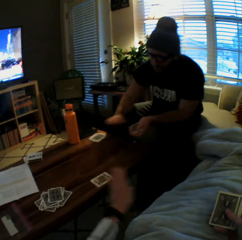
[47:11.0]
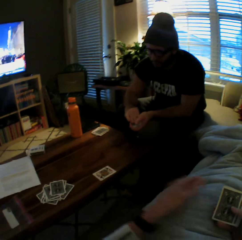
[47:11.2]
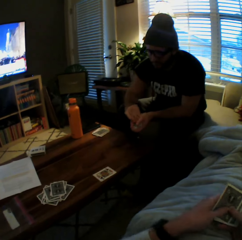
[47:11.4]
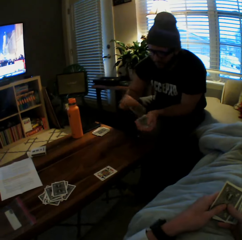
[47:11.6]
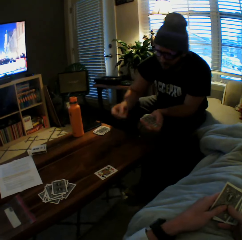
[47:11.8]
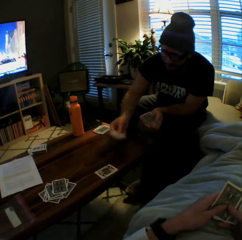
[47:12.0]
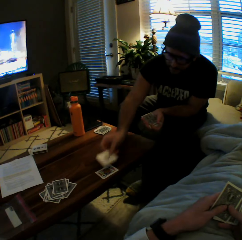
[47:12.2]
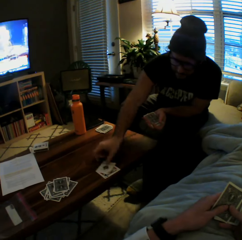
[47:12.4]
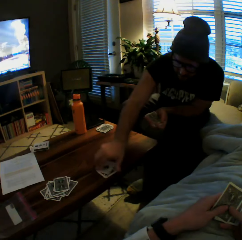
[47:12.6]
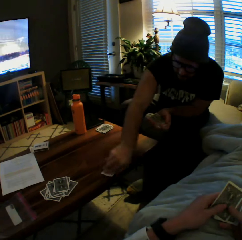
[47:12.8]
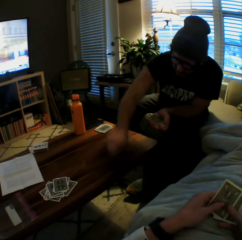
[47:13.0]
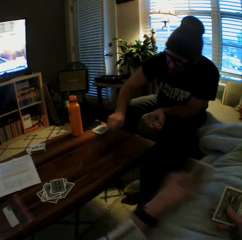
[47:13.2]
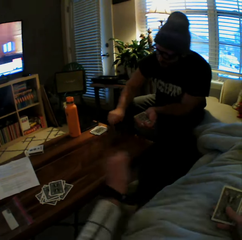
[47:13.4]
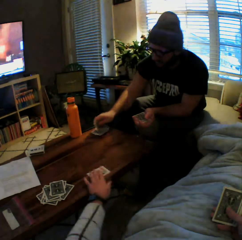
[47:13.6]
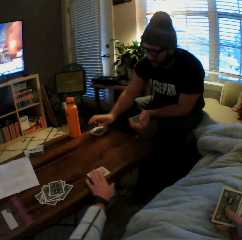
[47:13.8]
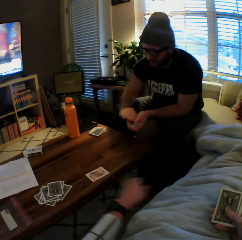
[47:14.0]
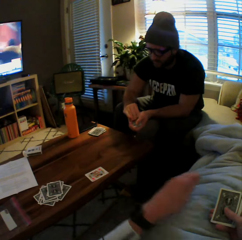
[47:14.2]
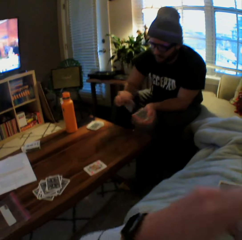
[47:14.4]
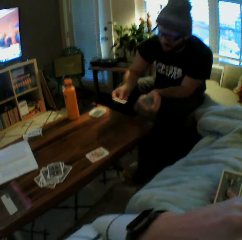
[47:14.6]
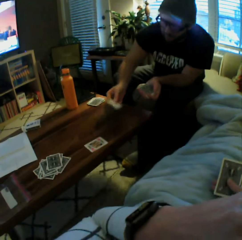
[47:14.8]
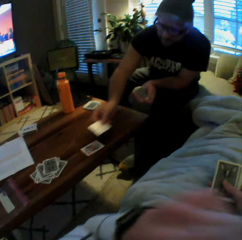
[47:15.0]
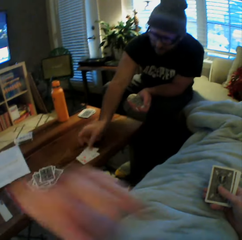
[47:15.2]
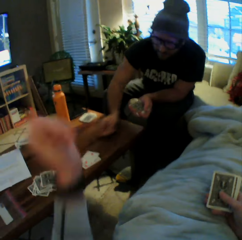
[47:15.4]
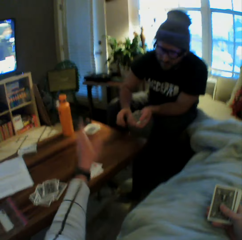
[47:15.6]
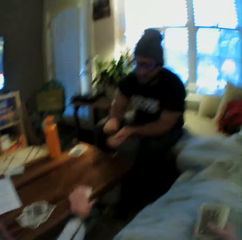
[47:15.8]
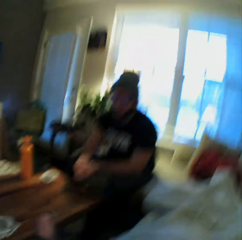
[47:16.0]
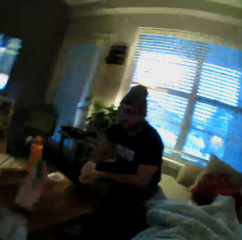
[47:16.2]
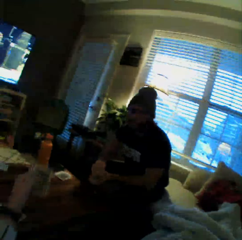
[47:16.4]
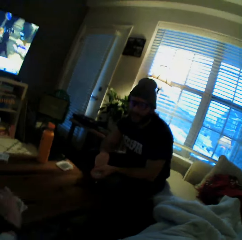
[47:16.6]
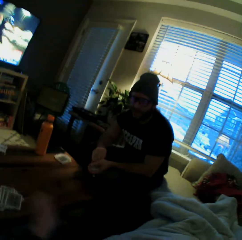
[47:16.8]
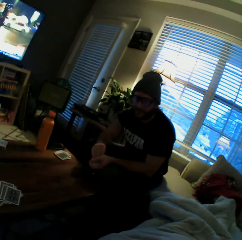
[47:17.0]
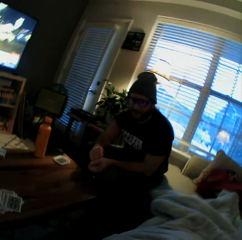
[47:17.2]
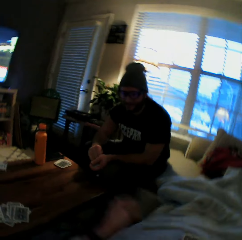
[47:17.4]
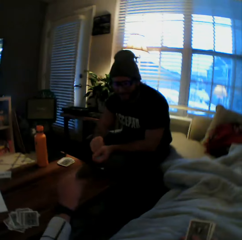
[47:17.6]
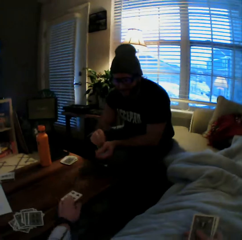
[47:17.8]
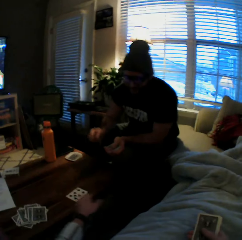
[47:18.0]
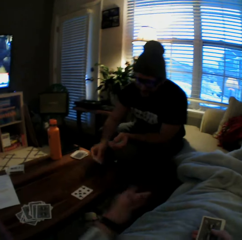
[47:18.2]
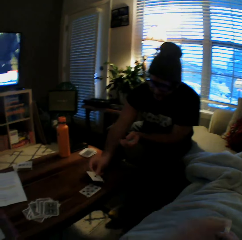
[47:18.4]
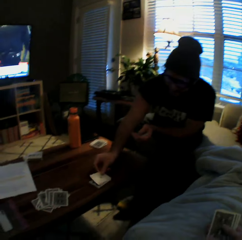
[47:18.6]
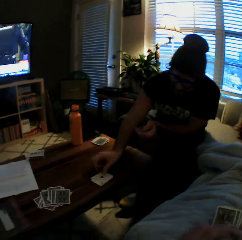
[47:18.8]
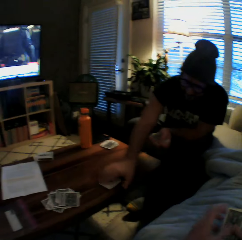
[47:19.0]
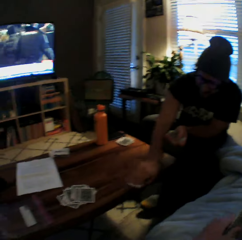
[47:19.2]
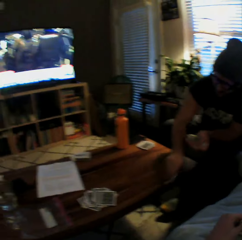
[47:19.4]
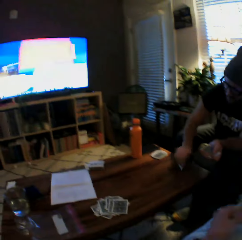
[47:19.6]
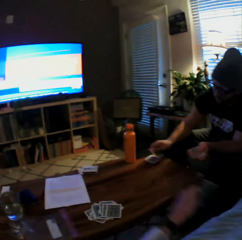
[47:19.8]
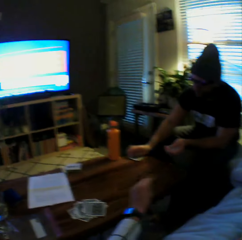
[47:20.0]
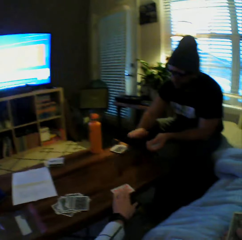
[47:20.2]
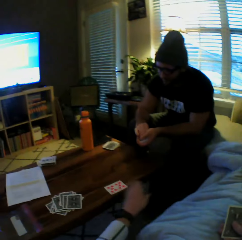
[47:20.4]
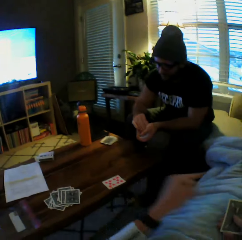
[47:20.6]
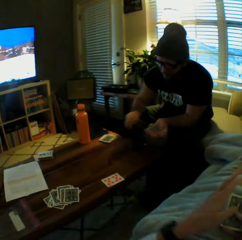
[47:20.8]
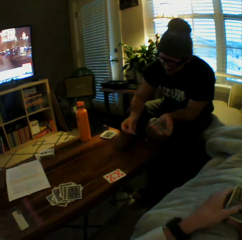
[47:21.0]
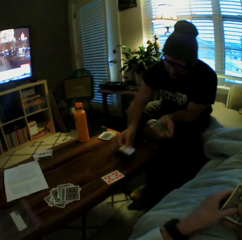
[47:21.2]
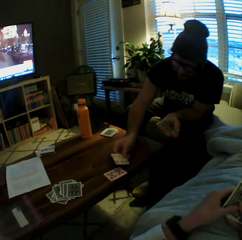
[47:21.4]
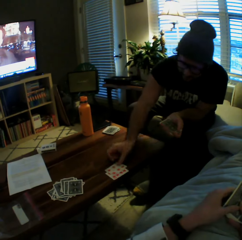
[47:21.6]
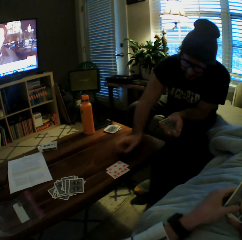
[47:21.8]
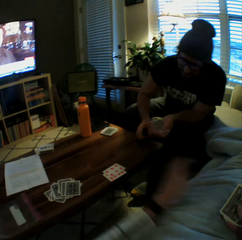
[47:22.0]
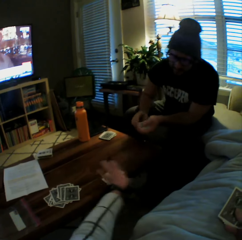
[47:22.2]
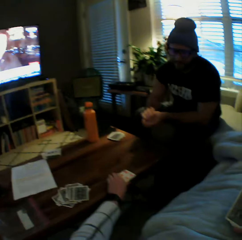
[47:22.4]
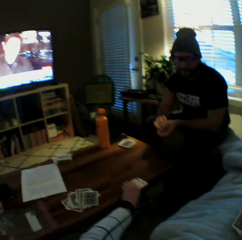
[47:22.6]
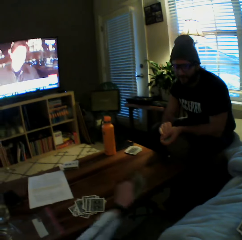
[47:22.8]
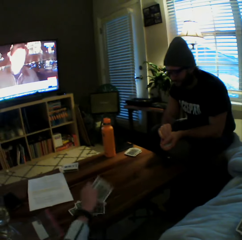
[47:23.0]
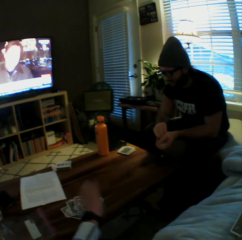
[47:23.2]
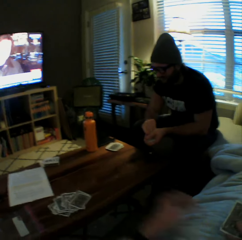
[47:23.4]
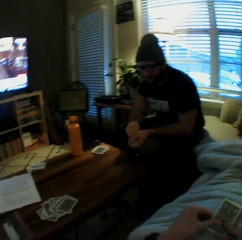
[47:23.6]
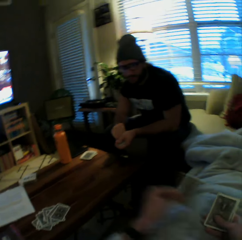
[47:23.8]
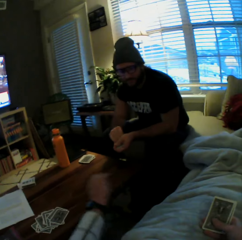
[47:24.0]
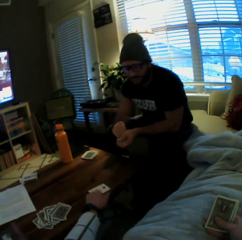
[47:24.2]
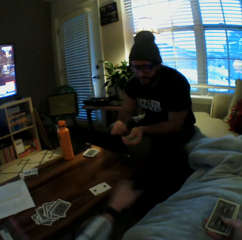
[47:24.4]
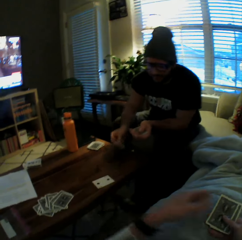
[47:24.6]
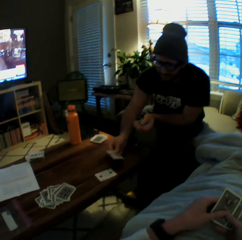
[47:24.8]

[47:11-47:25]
A man picks the cards from the table with his right hand. The camera wearer plays another card on the table with her left hand. The man picks the cards from the table with his right hand. The man plays another card on the table with his right hand. The man picks the cards from the table with his right hand. The camera wearer plays another card on the table with her left hand. The man drops the cards on the table with his right hand. The man plays another card on the table with his right hand. The camera wearer picks the cards from the table with her left hand. She drops the cards on the table with her left hand. She plays another card on the table with her left hand. The man plays another card on the table with his right hand. The man picks the cards from the table with his right hand. The man drops the cards on the table with his right hand. The camera wearer plays another card on the table with her left hand. The man plays another card on the table with his right hand. The camera wearer picks the cards from the table with her left hand. She drops the cards on the table with her left hand. She plays another card on the table with her left hand.

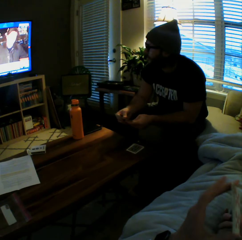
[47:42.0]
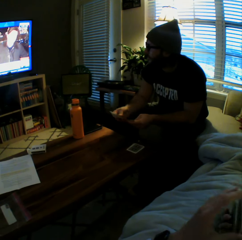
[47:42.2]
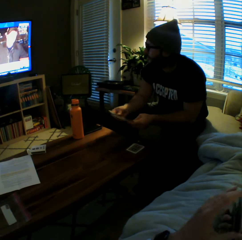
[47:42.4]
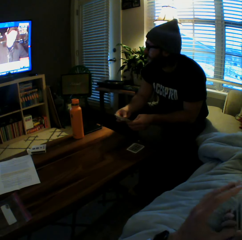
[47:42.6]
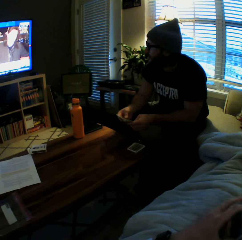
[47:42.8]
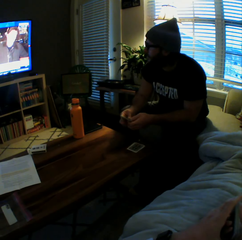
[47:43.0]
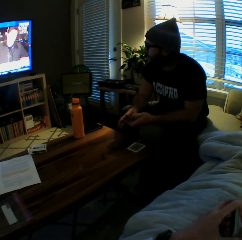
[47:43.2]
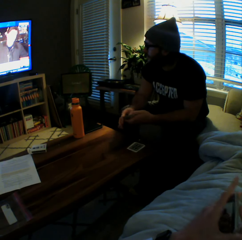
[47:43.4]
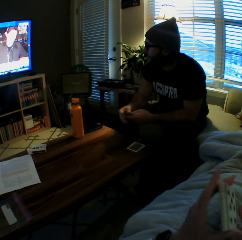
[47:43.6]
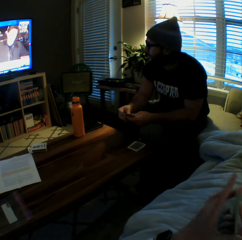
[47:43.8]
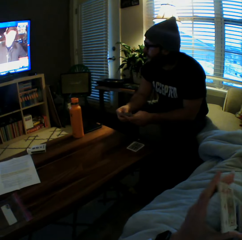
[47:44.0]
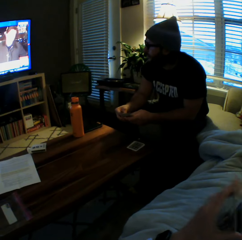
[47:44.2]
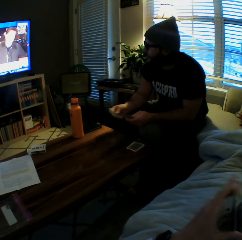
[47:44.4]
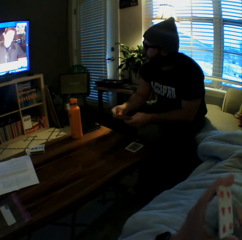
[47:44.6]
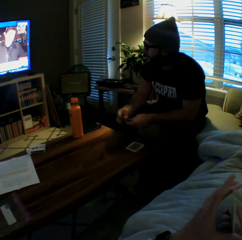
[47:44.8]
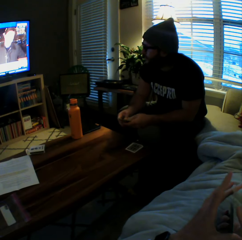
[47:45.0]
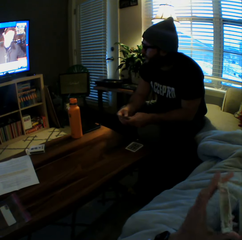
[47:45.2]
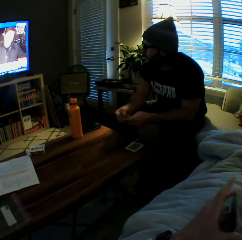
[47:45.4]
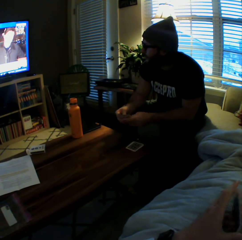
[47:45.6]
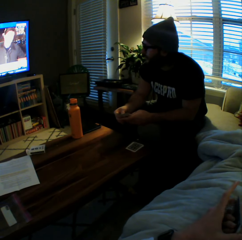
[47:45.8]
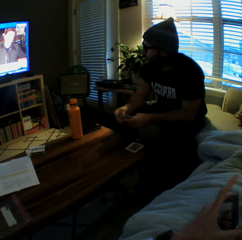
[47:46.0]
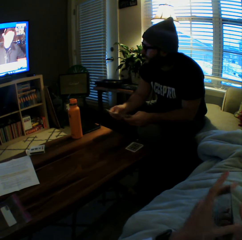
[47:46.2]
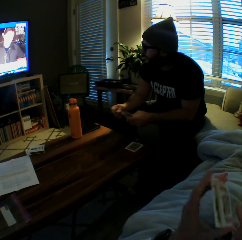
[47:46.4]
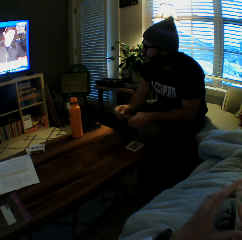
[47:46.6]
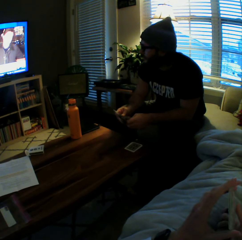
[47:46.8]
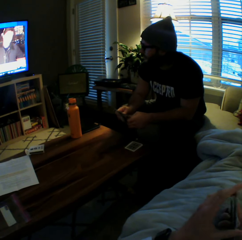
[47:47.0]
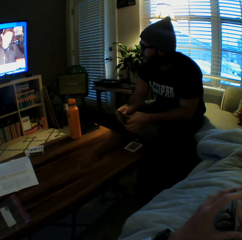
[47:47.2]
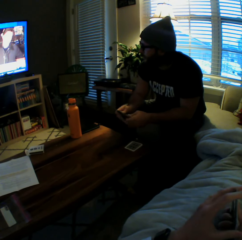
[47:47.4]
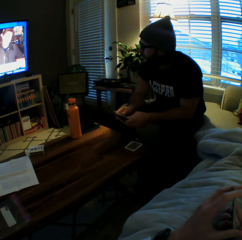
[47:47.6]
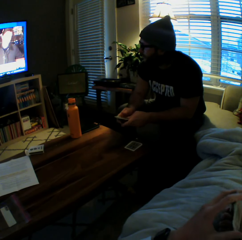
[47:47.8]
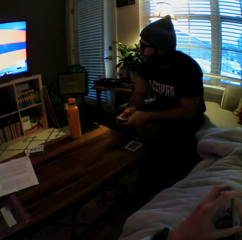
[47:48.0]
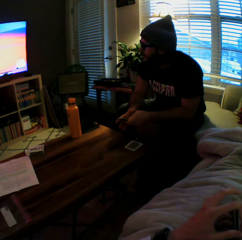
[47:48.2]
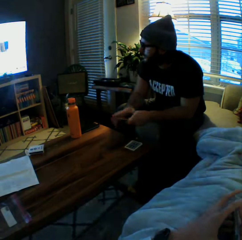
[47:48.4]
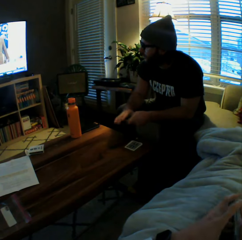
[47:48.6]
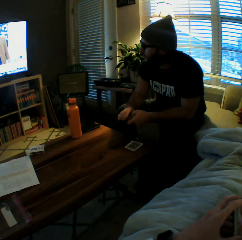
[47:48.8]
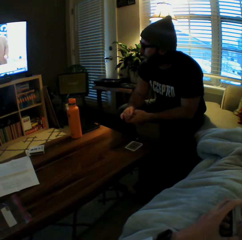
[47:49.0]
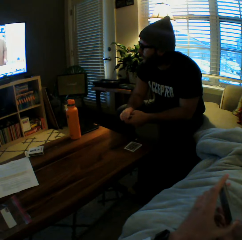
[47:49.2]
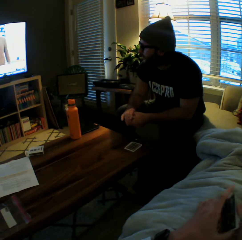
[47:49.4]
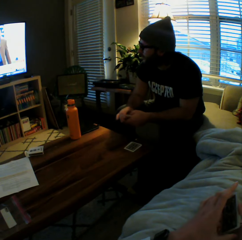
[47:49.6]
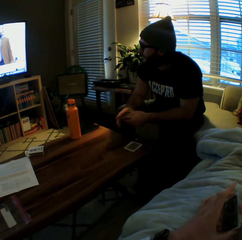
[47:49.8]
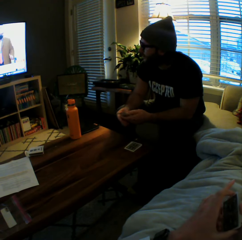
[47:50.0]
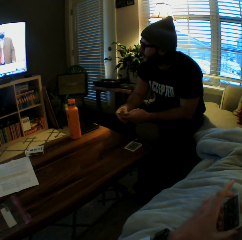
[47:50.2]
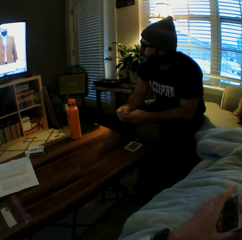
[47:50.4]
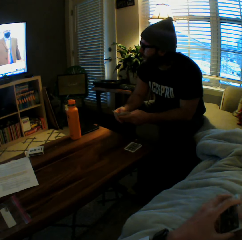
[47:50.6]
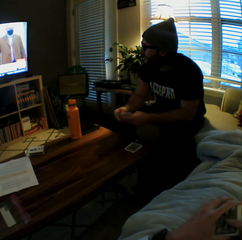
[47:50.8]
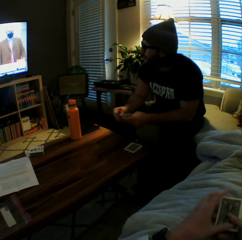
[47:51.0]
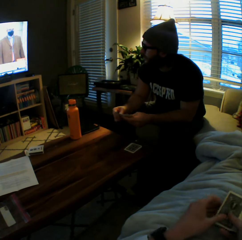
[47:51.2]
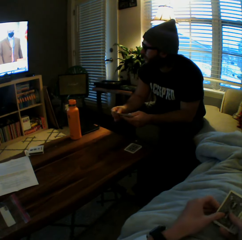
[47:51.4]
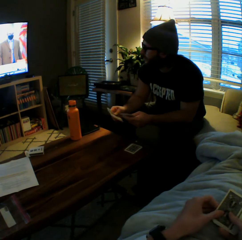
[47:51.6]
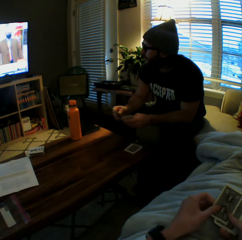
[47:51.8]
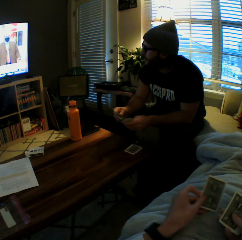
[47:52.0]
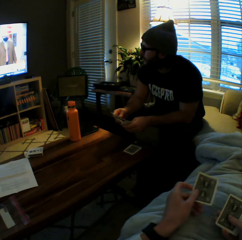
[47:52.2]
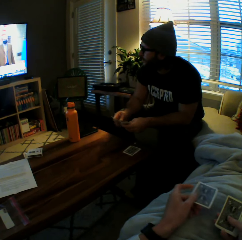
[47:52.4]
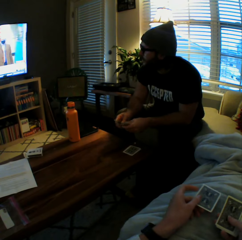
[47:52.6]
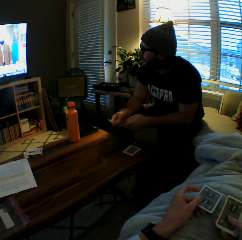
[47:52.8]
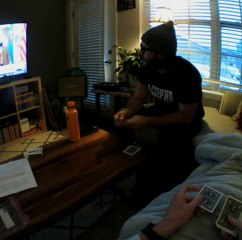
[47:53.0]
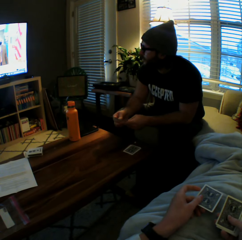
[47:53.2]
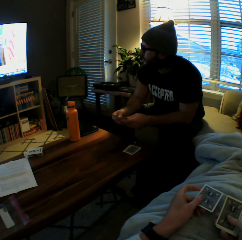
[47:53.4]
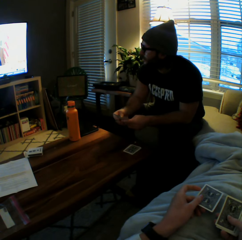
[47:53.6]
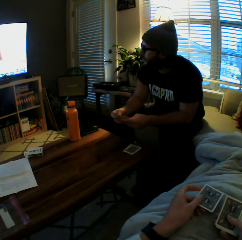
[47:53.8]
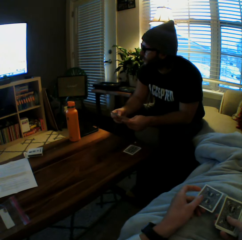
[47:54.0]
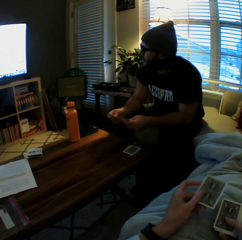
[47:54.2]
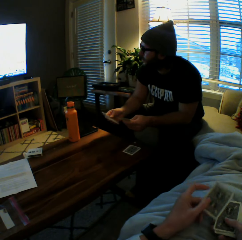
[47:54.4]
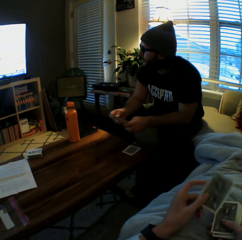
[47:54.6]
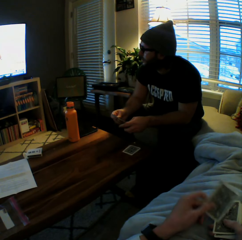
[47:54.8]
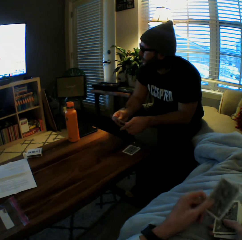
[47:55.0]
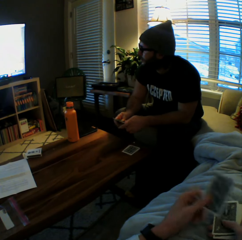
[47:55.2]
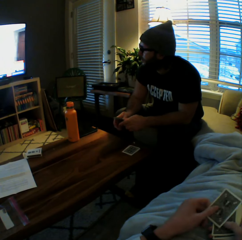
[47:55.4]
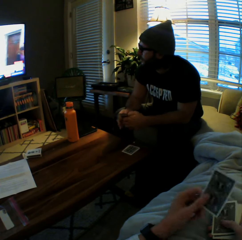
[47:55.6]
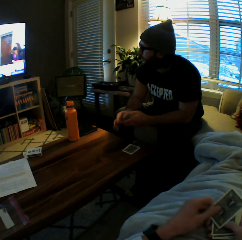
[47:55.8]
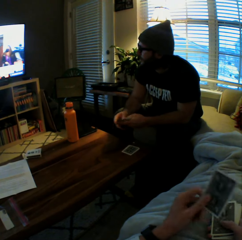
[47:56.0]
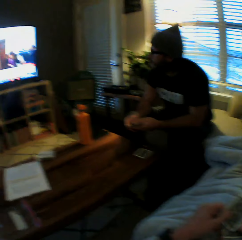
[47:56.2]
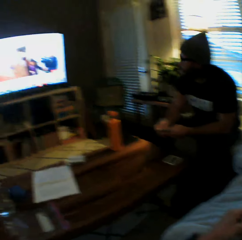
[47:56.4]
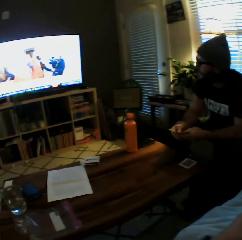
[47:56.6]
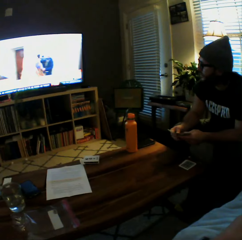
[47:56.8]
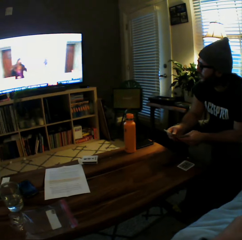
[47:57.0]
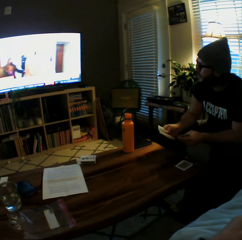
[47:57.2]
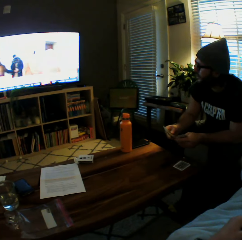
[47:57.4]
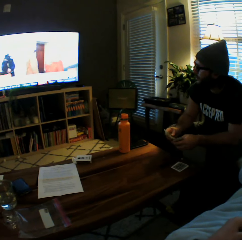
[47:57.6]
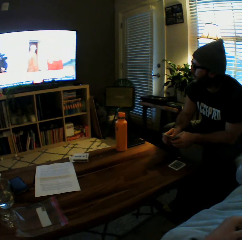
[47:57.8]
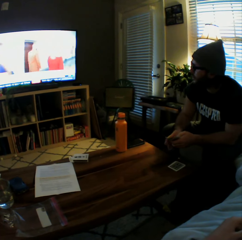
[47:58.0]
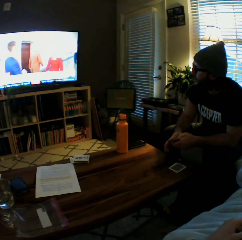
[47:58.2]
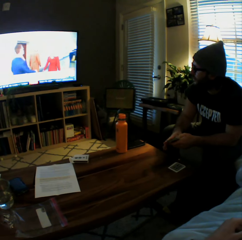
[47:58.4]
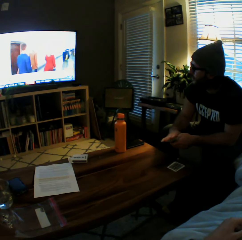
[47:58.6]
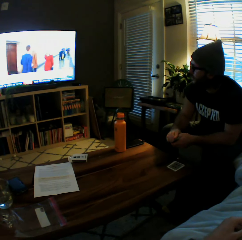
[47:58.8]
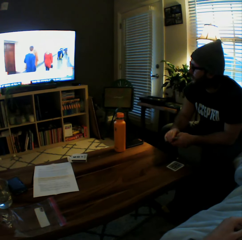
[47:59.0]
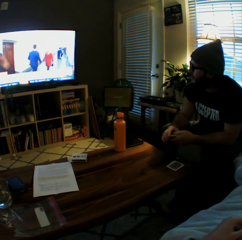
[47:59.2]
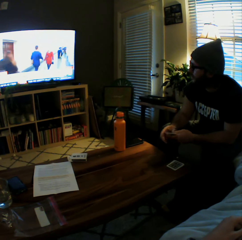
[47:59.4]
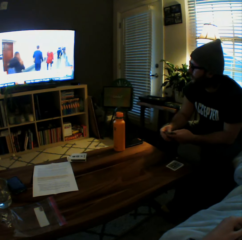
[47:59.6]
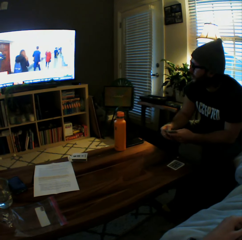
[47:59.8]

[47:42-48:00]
The camera wearer shuffles the cards in both her hands. She stops shuffling the cards.
